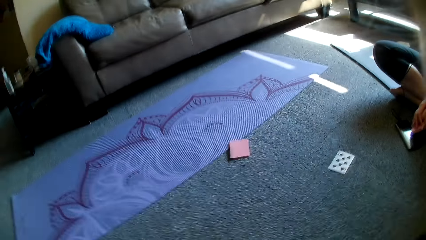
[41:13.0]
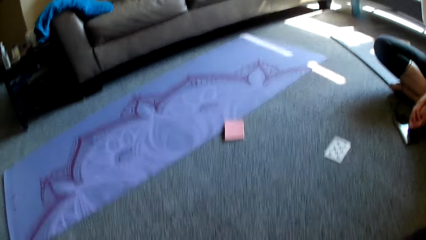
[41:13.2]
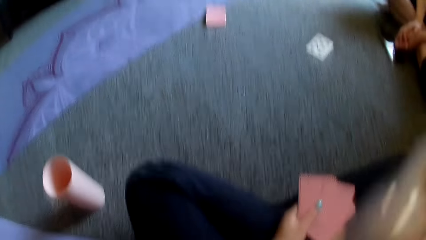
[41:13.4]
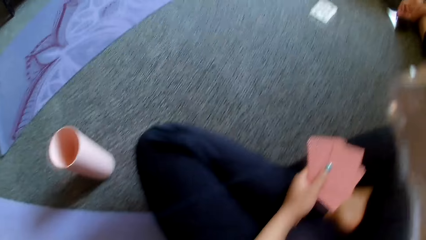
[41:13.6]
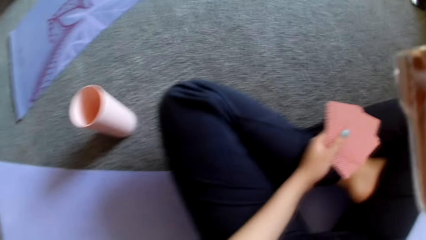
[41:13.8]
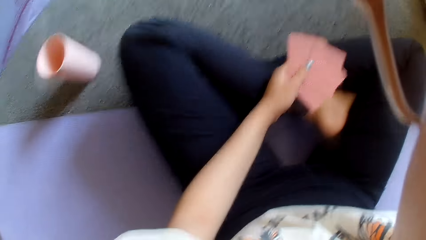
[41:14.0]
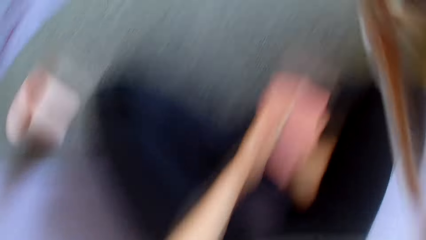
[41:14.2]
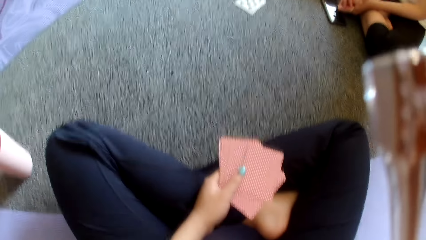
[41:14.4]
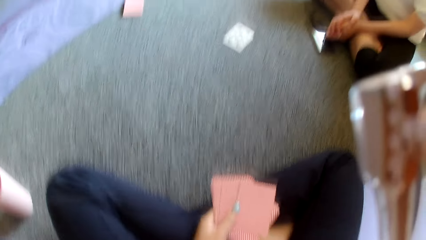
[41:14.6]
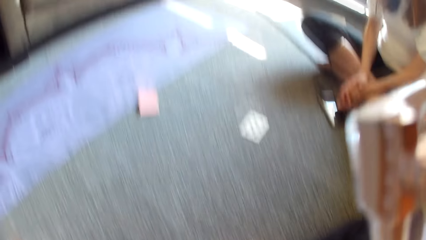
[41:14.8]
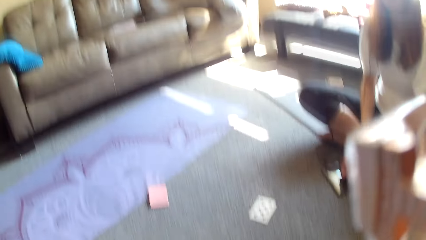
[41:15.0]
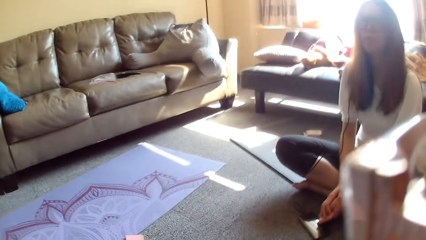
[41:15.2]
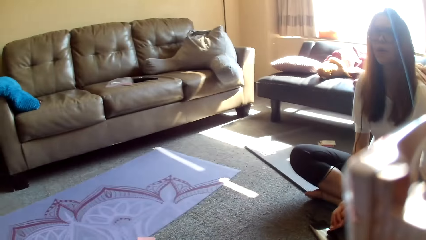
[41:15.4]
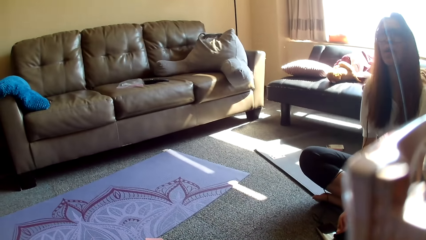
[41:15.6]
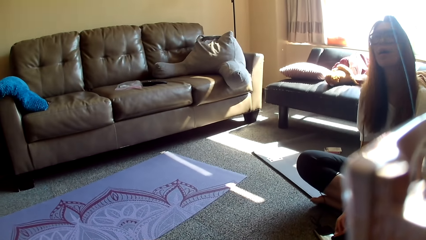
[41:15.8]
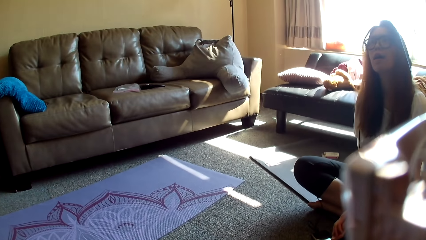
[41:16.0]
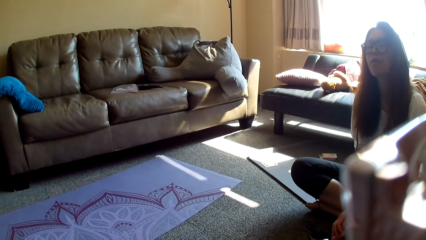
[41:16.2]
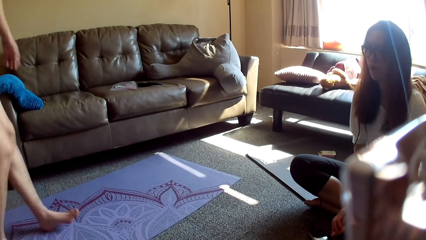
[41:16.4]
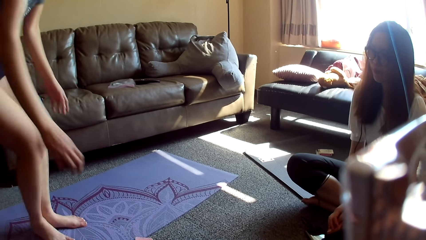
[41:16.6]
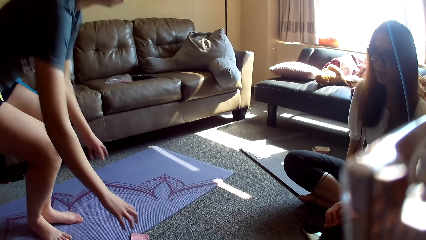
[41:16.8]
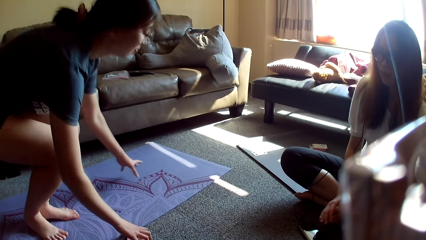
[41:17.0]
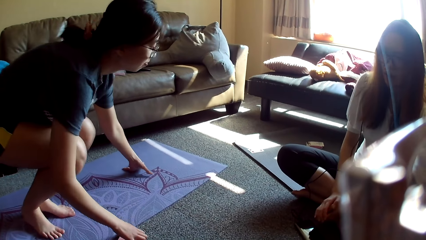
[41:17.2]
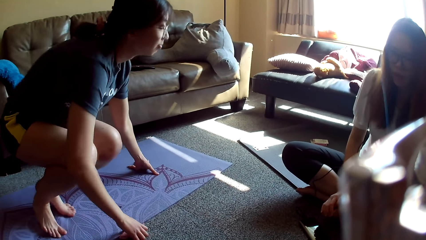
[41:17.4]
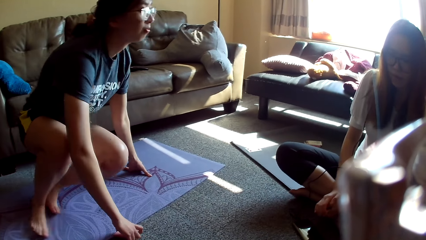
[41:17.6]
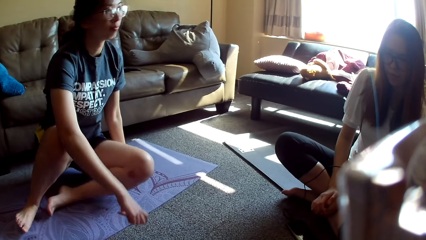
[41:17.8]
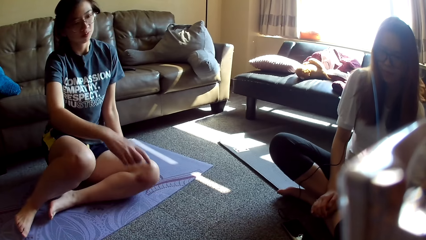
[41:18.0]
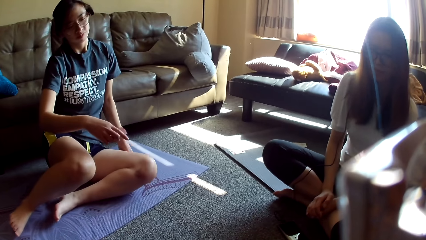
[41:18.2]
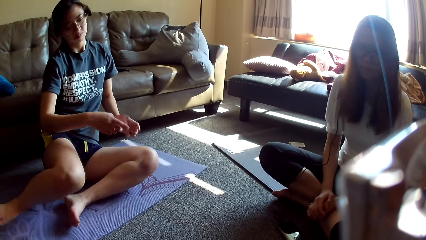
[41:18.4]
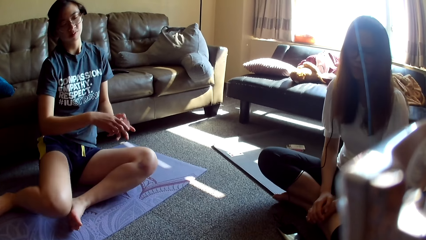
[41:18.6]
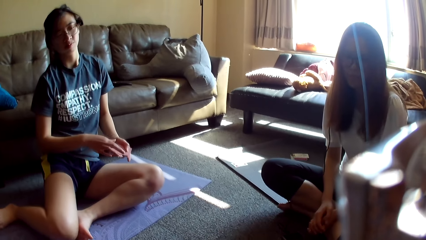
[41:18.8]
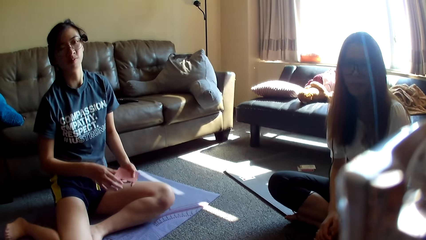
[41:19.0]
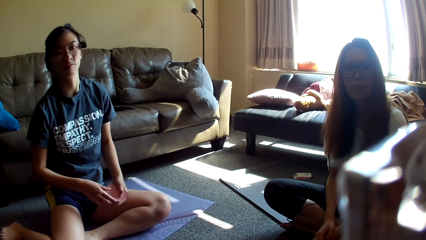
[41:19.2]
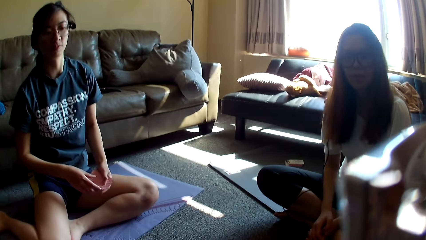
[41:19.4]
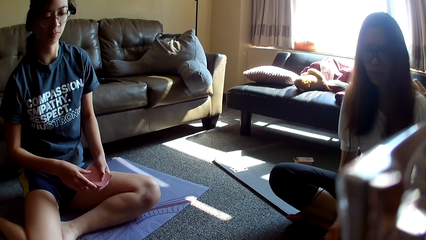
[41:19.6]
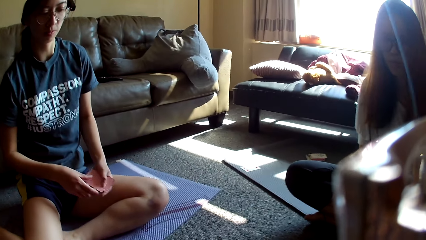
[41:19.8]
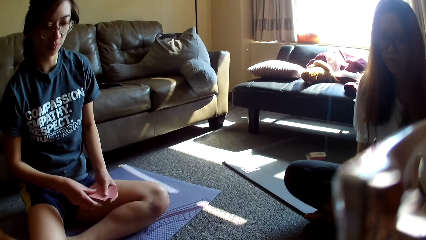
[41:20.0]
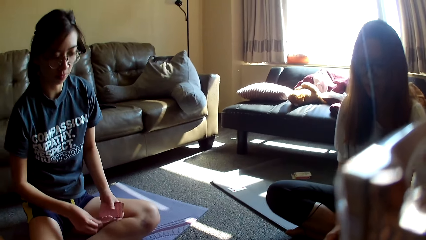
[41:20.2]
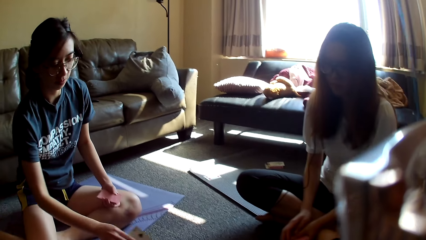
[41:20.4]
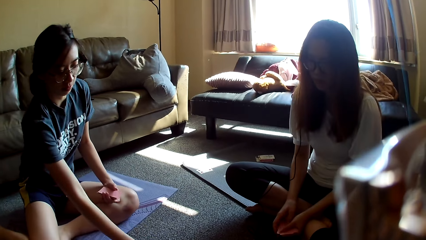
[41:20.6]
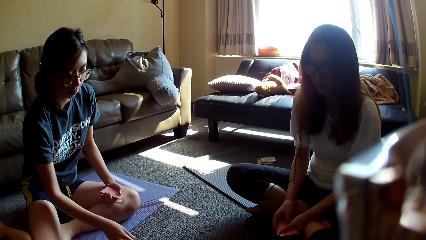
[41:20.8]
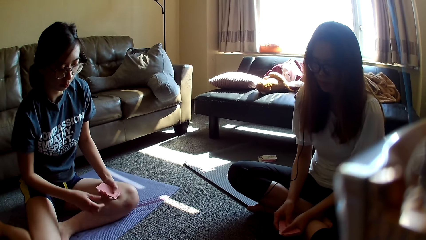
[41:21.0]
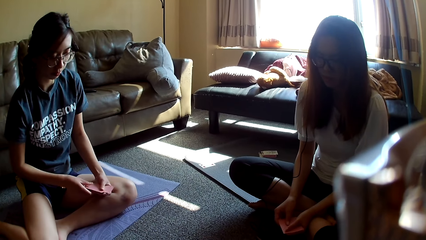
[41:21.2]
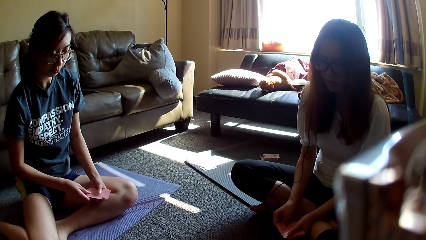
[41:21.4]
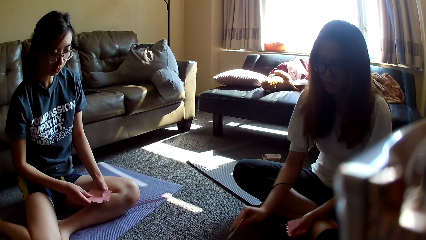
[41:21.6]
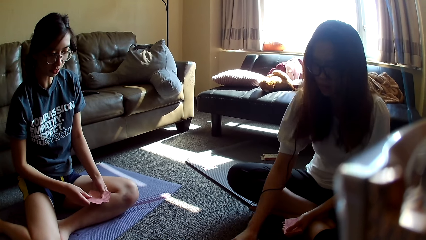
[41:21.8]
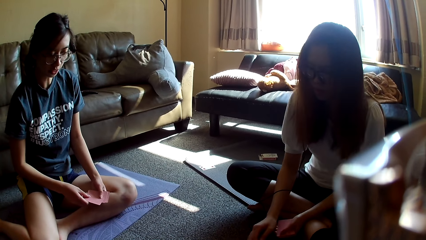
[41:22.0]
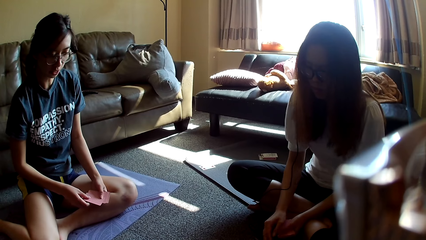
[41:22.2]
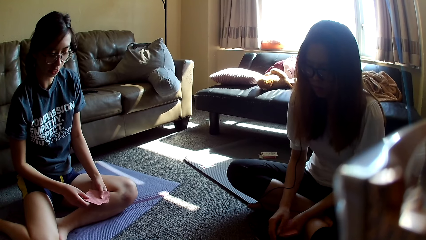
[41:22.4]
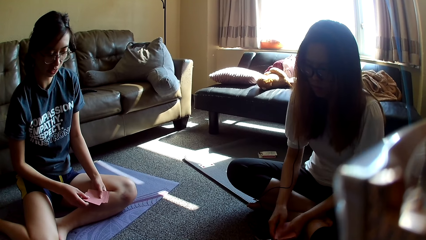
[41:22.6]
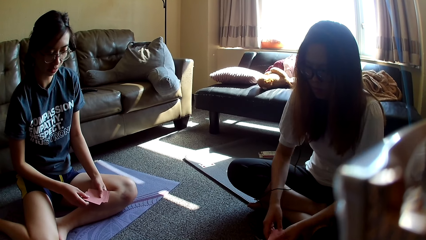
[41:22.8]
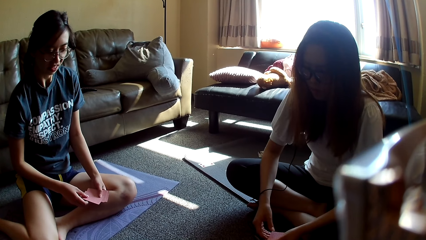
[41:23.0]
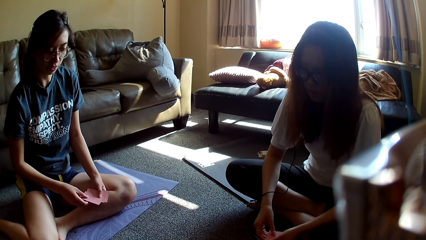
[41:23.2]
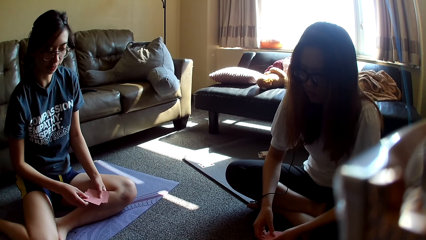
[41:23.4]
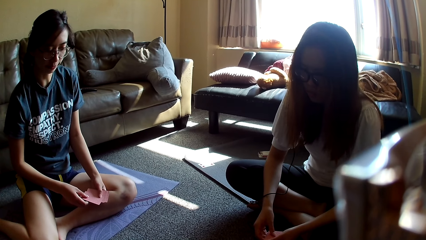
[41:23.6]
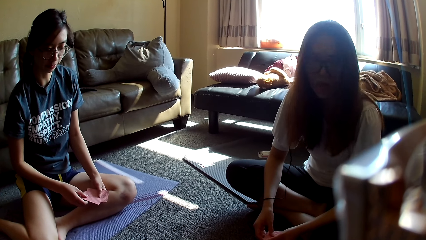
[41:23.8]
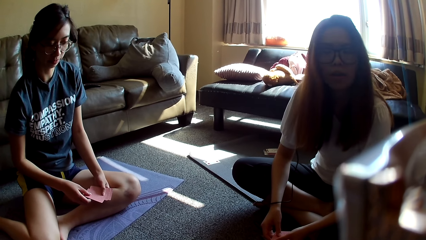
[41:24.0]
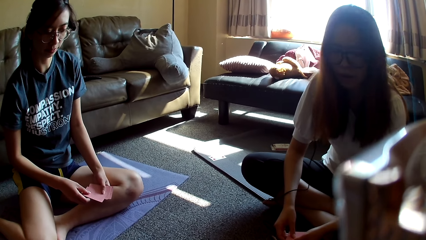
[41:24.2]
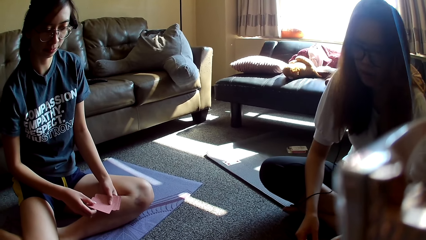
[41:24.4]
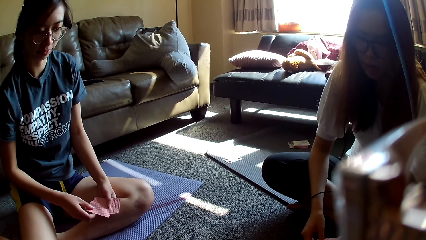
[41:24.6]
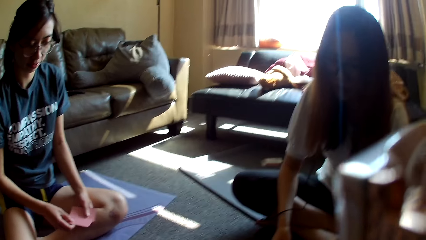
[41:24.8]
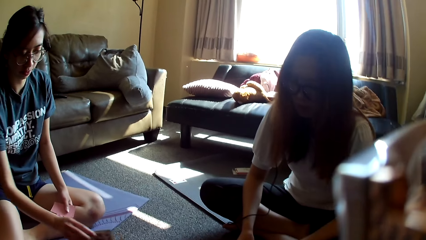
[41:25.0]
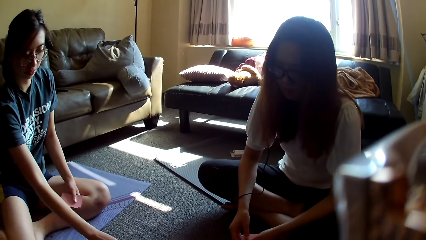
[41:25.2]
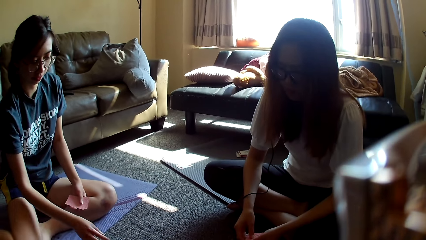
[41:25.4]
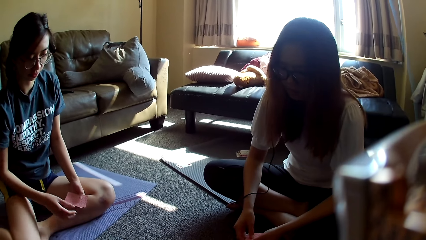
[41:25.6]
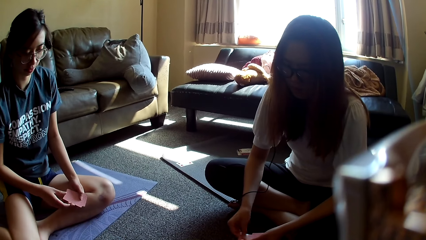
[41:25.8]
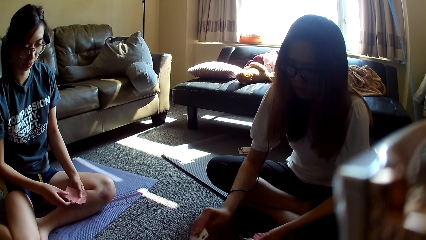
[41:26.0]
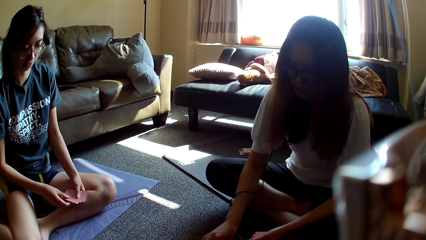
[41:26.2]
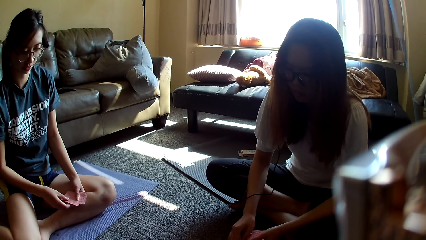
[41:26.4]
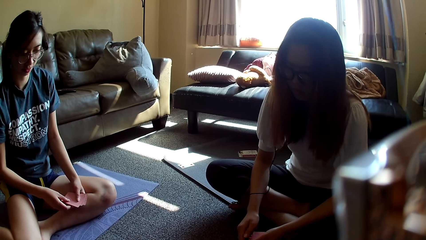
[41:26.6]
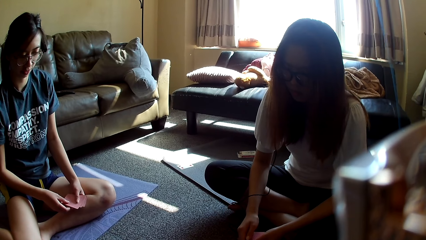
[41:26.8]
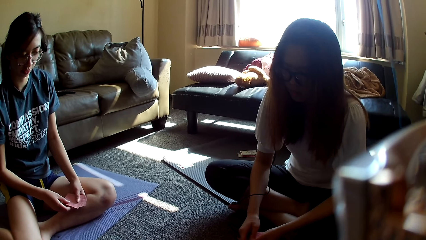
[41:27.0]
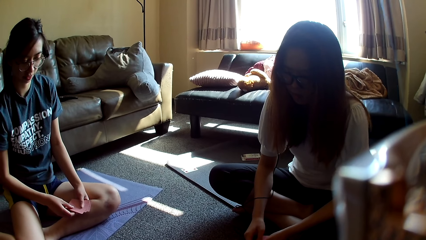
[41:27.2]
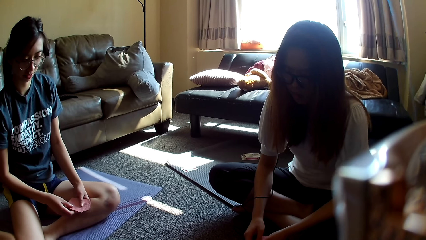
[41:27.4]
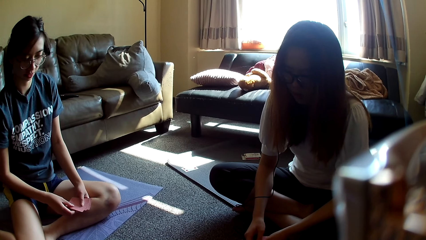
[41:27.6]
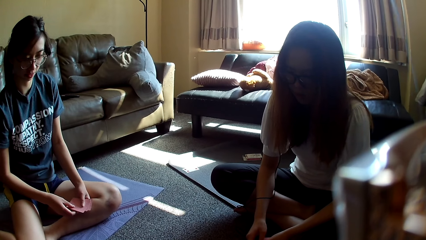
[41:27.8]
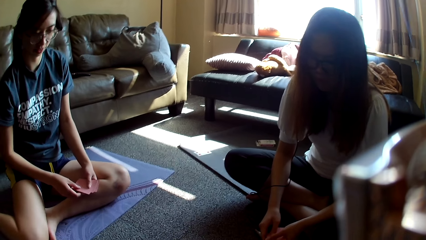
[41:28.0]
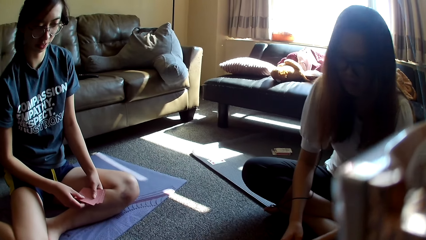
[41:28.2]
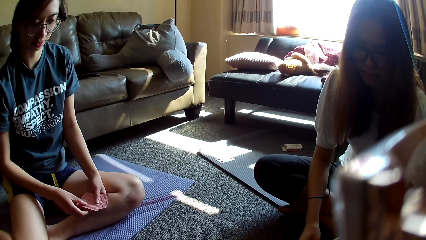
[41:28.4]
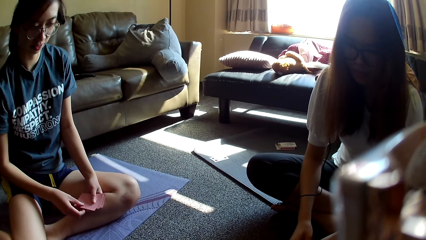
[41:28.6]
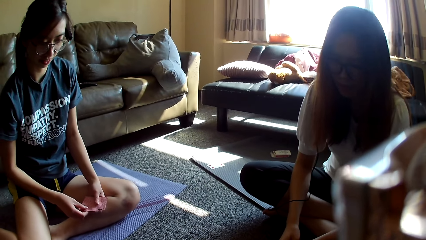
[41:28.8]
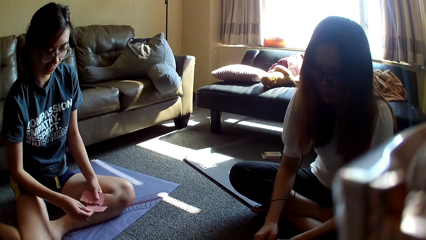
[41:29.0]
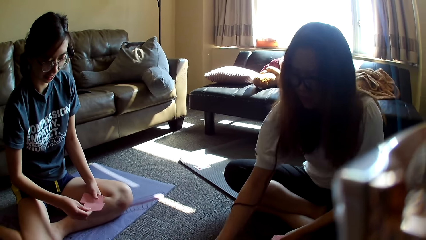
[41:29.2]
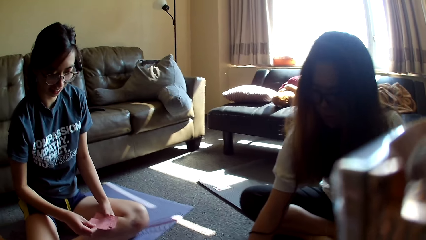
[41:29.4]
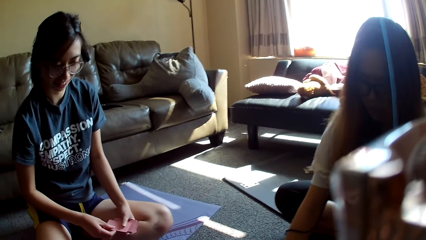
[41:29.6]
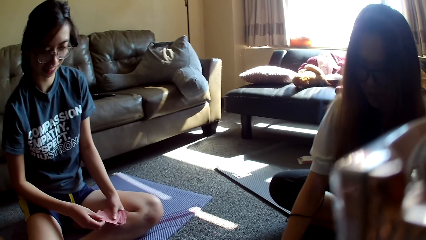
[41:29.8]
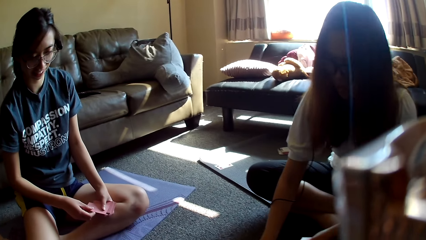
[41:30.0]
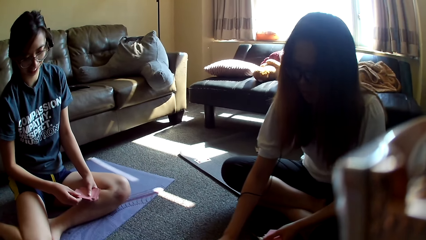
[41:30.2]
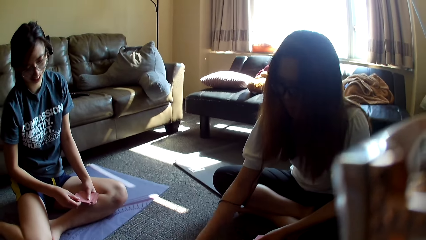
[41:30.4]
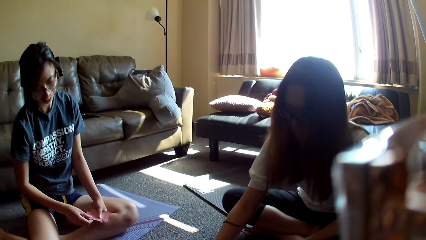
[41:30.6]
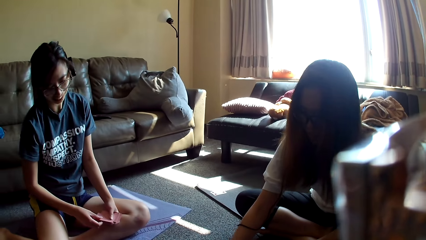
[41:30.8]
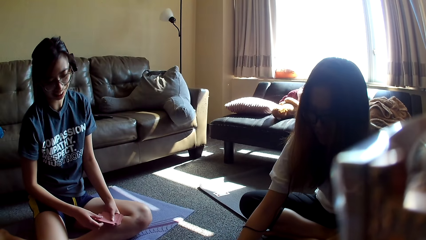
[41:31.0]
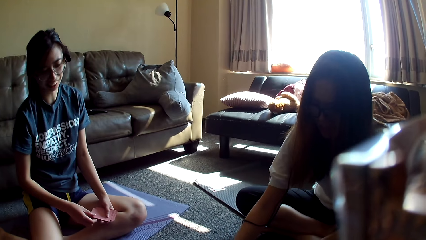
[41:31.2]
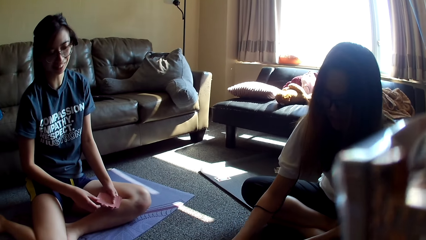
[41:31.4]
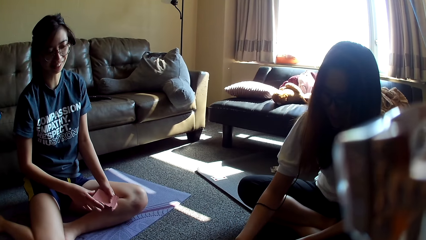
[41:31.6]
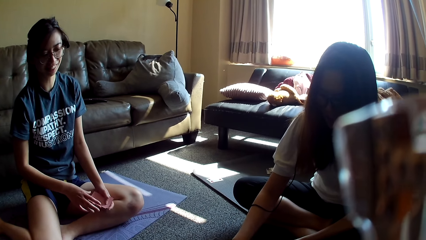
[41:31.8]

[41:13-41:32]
The camera wearer adjusts the camera and lowers a hand. A lady walks in and sits on the mat. The lady holds cards with the other hand and picks a card. The lady places a card on the floor. The lady holds the card game. Another lady places a card on the floor. The other lady holds the card game. The first lady places a card on the floor. The first lady holds the card game. The other lady places a card on the floor. The first lady holds the card game. The other lady moves a hand.
